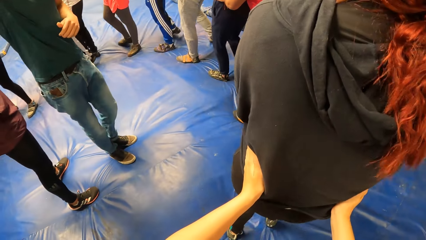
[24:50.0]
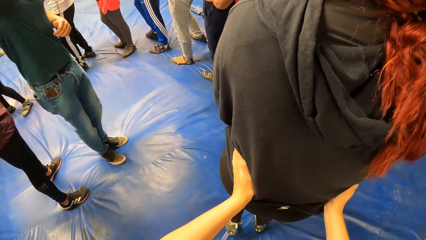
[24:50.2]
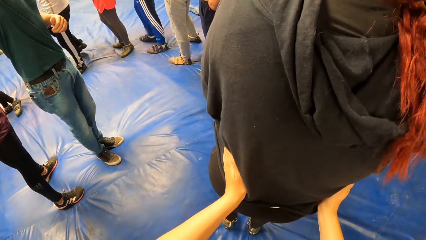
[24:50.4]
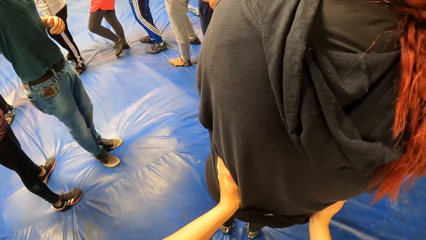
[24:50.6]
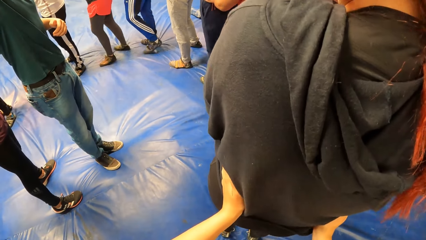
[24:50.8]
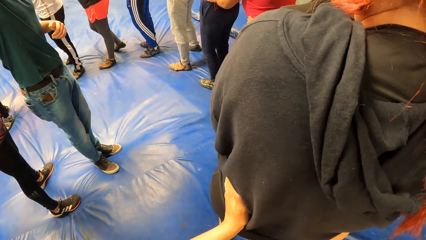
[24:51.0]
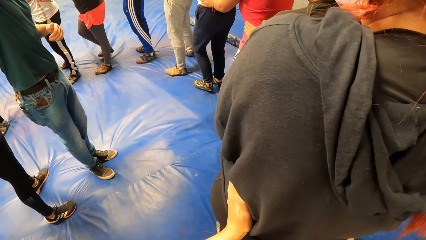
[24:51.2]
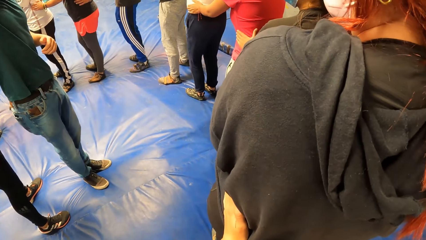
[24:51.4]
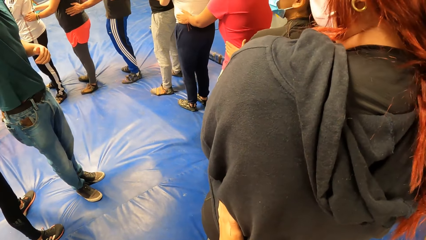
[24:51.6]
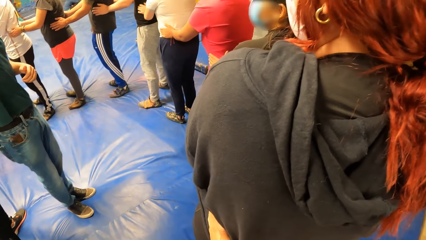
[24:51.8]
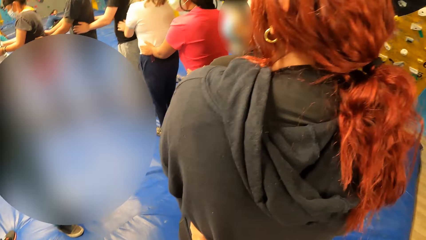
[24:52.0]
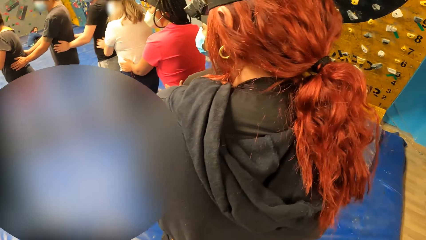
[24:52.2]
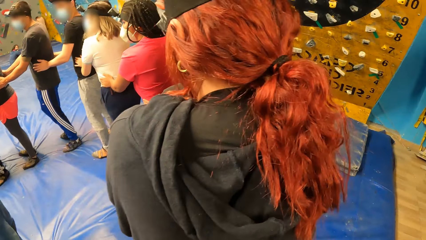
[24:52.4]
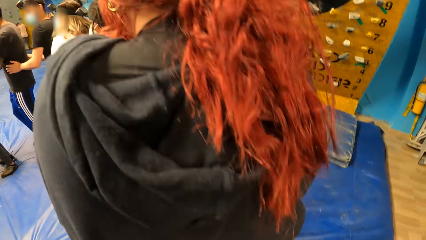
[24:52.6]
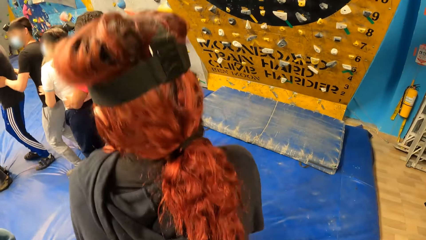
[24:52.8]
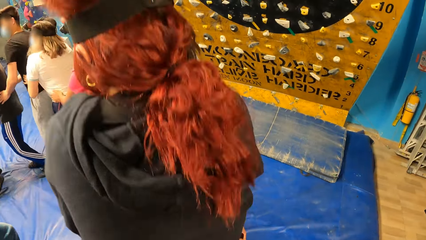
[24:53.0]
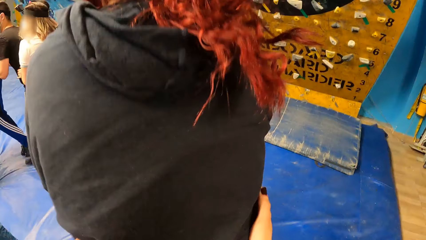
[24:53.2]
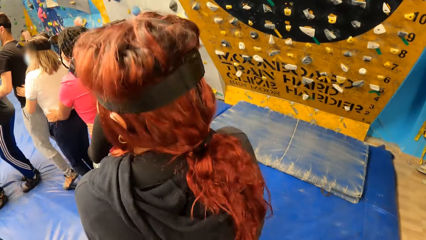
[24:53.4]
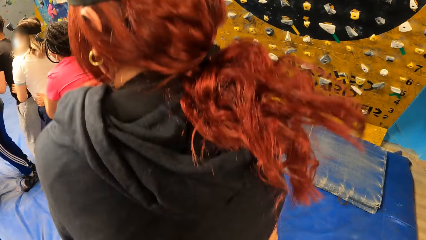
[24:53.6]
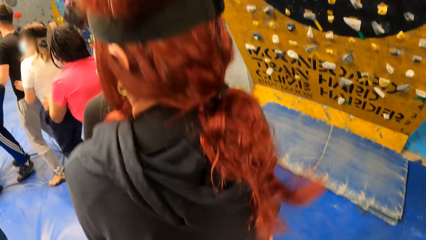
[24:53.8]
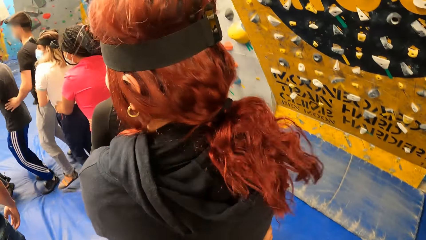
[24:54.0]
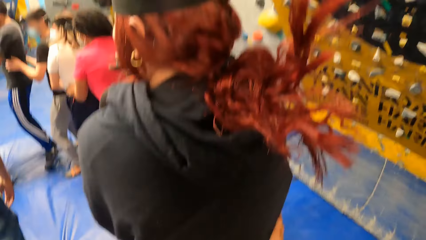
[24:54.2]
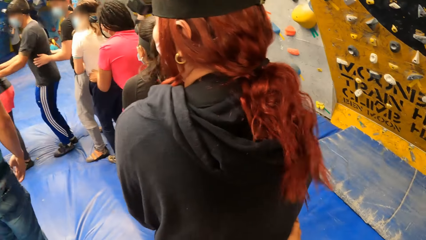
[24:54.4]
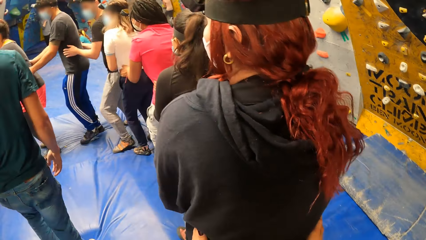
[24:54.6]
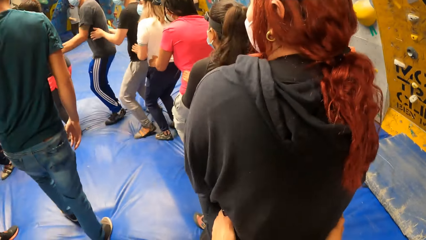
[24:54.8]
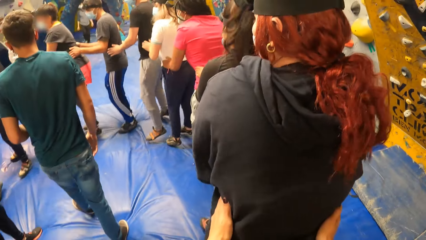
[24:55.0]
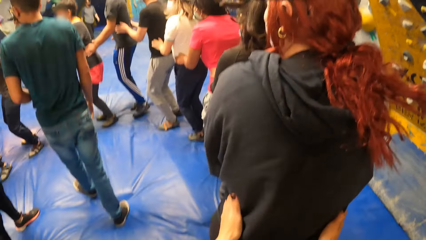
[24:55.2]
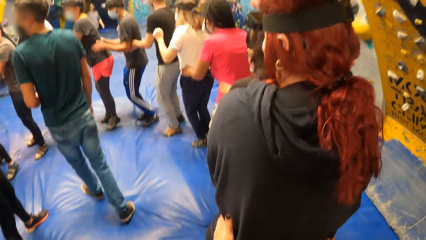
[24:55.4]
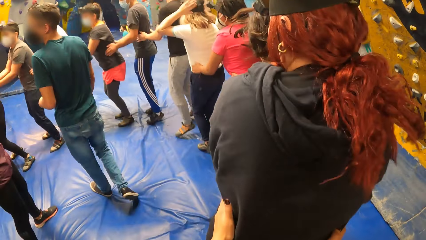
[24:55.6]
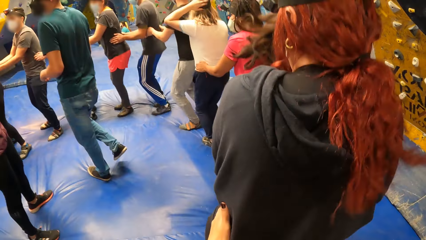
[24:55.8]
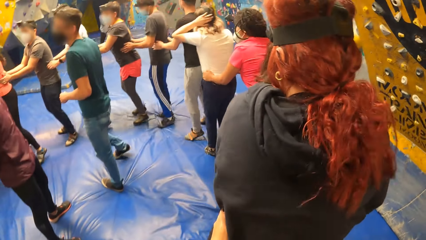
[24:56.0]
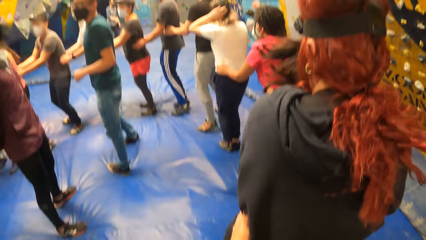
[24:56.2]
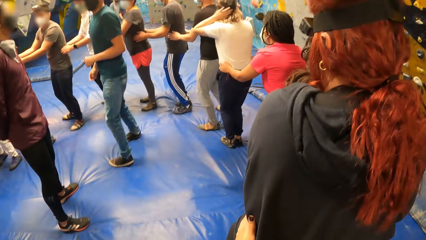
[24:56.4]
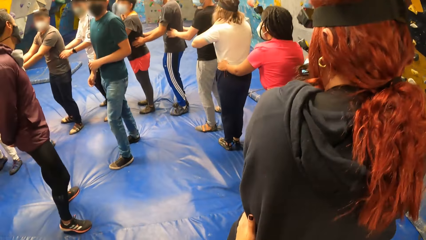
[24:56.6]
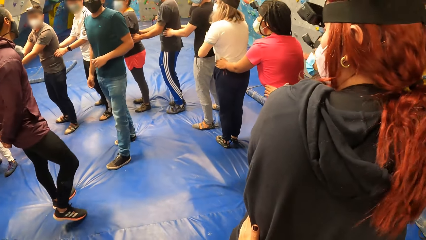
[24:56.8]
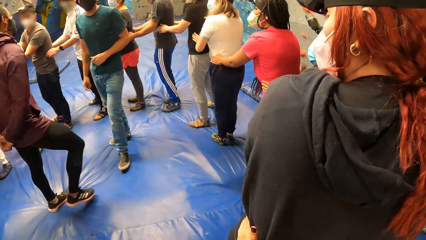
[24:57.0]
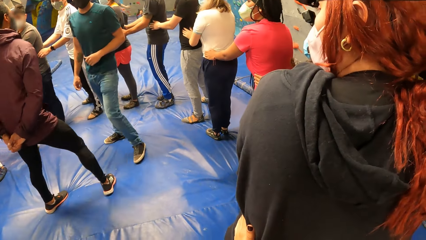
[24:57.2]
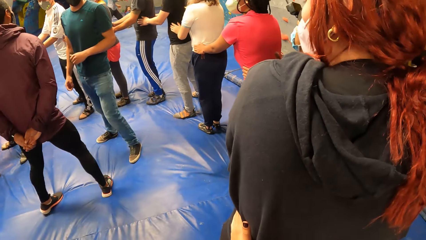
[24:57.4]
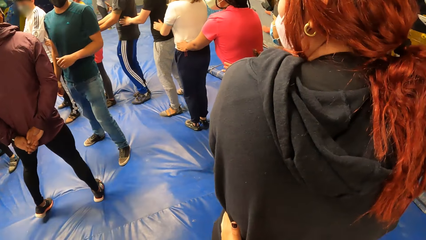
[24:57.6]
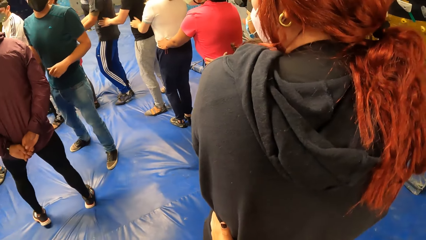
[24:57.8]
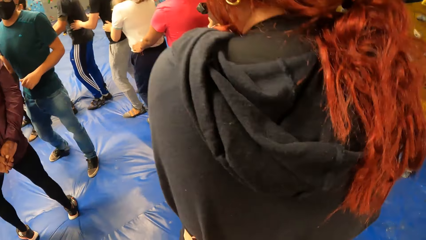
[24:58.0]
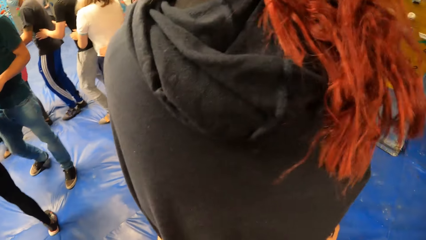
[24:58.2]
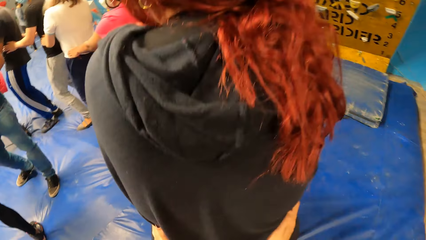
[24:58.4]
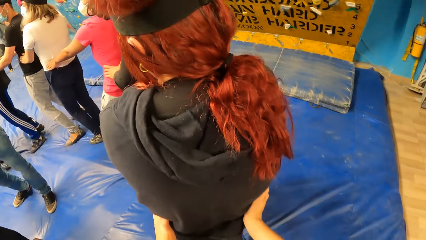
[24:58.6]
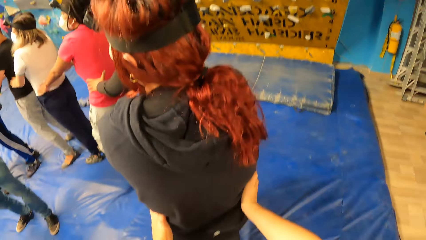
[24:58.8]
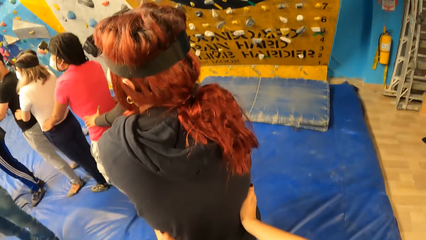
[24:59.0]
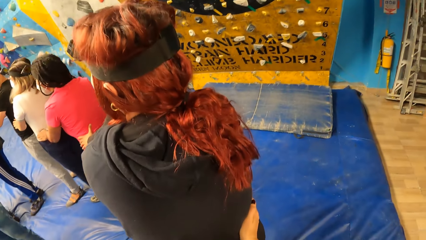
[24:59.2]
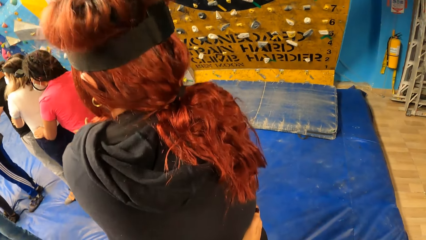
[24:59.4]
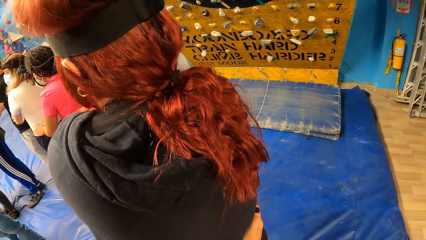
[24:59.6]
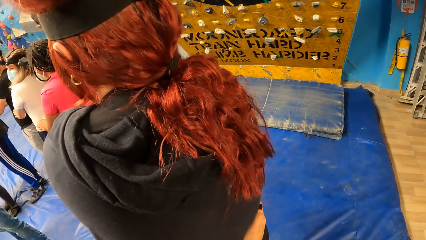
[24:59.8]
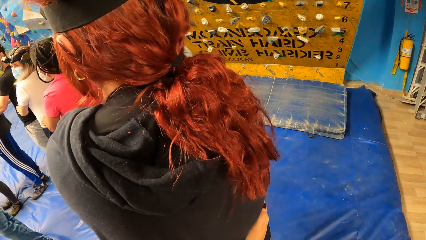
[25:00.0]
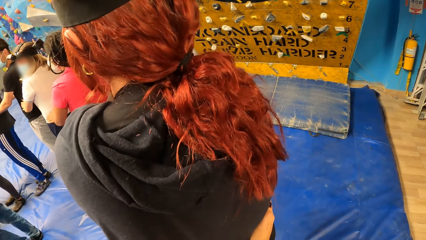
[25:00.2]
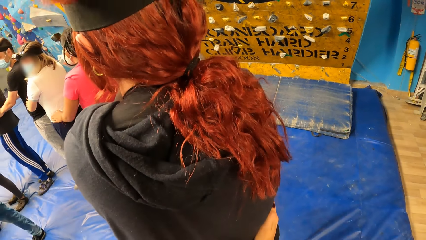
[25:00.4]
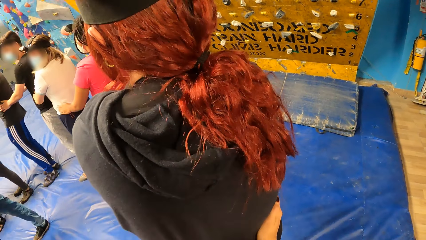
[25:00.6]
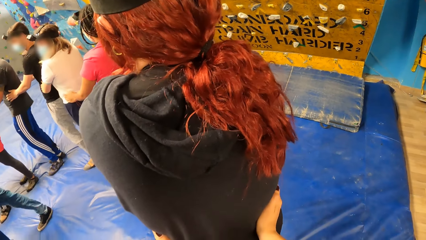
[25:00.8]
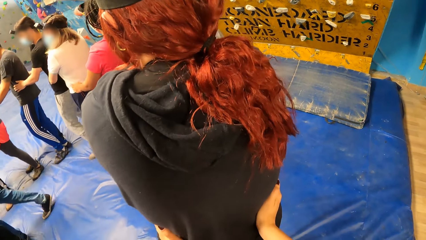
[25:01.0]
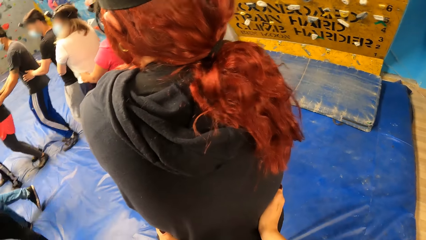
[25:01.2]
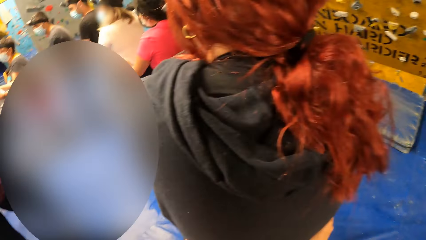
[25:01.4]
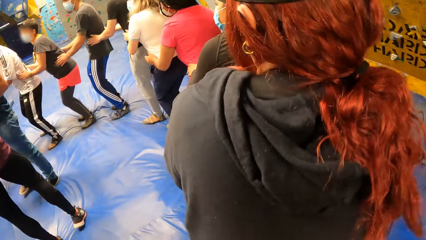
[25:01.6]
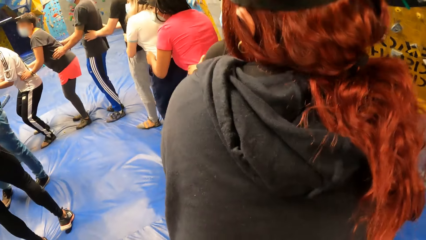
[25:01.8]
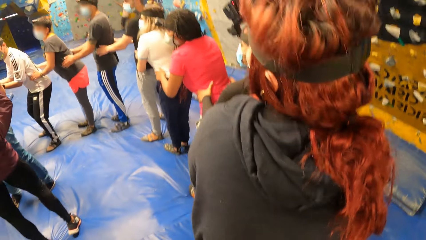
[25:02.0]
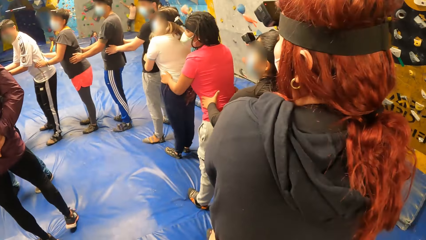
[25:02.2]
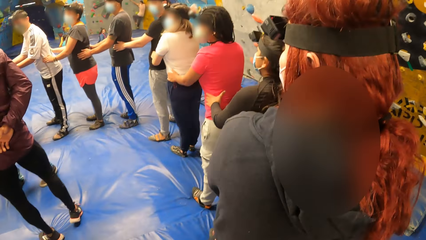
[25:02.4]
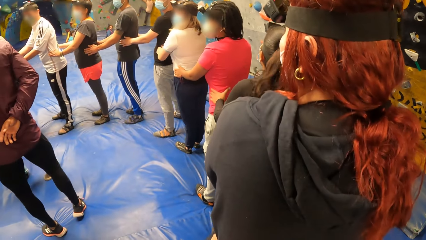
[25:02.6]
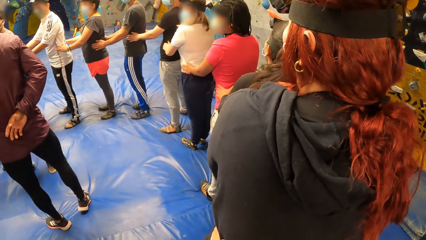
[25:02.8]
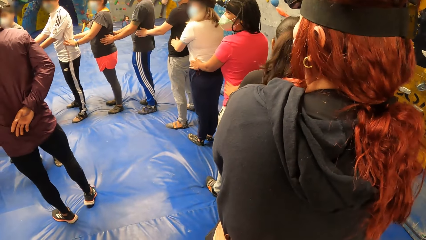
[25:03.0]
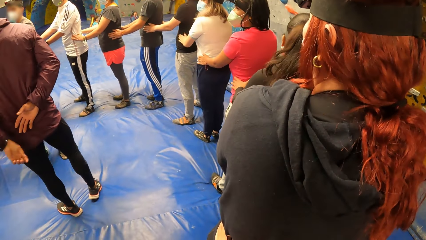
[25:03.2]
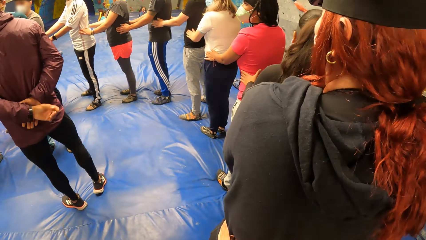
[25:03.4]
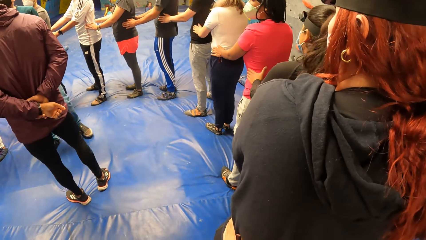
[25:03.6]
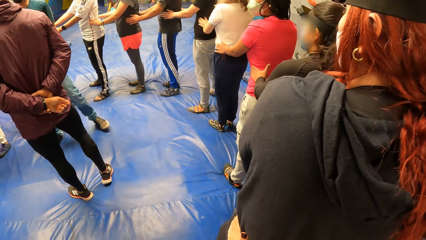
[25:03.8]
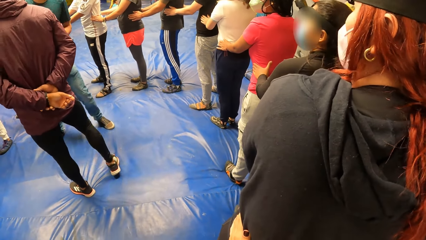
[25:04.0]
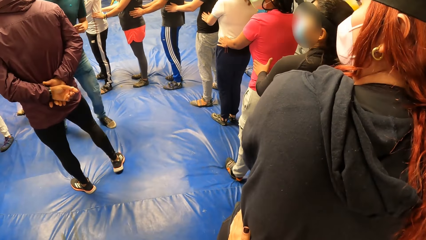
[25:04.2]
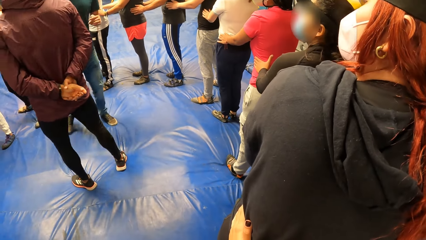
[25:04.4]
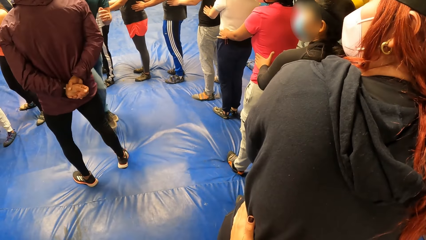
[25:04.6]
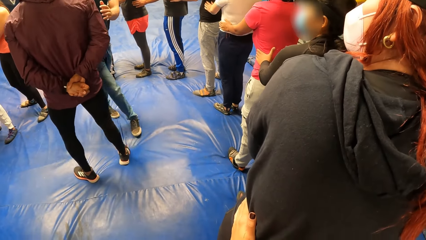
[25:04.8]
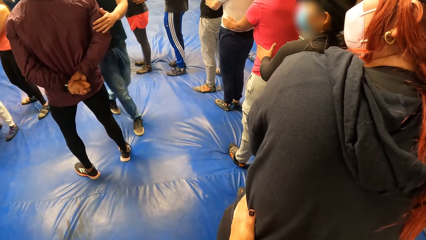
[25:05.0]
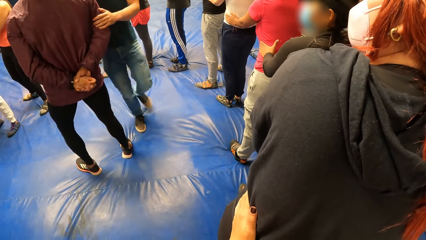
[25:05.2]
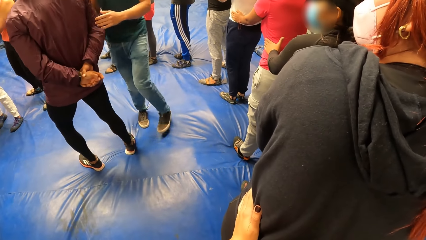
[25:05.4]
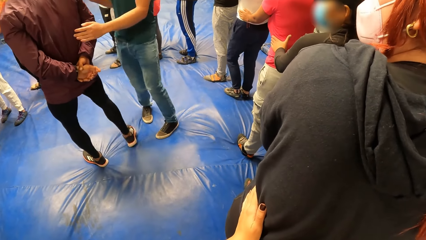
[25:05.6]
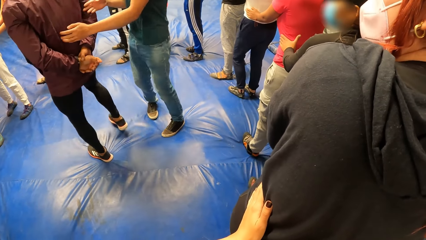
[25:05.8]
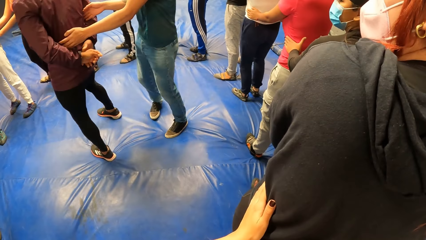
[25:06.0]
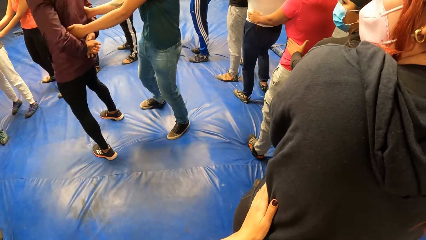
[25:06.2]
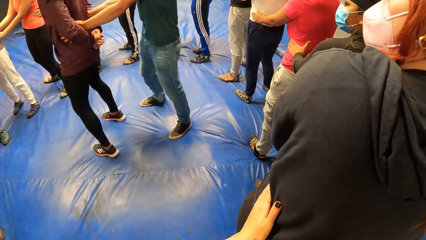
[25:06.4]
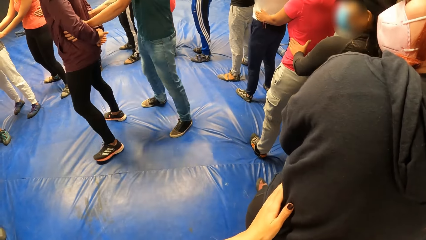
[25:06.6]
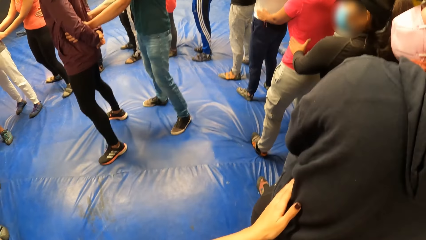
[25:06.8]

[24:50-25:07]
The camera wearer jumps behind a lady.
